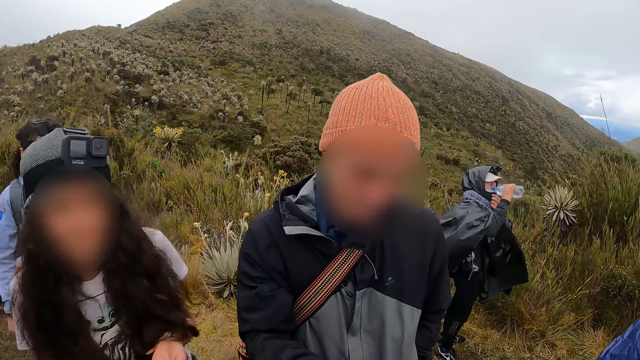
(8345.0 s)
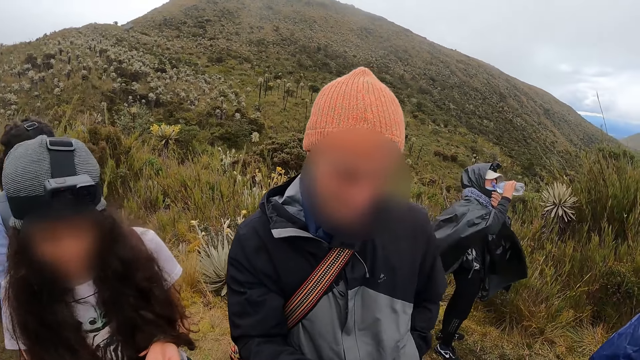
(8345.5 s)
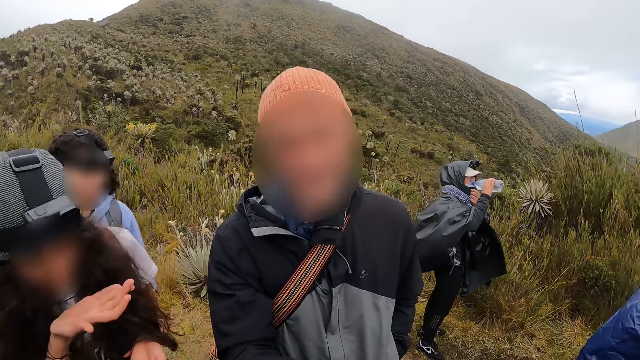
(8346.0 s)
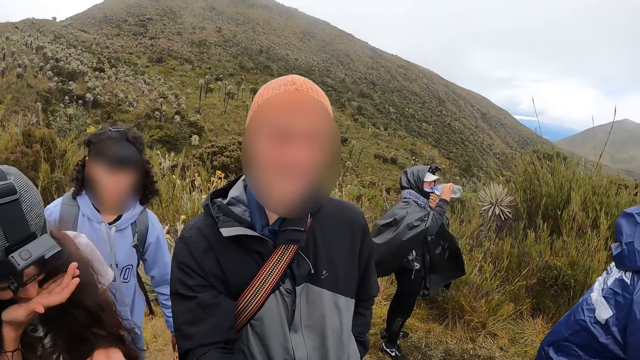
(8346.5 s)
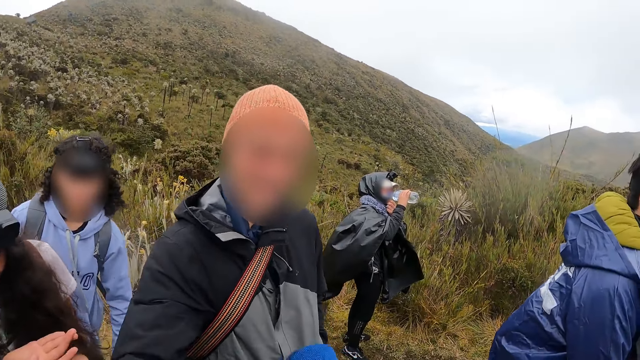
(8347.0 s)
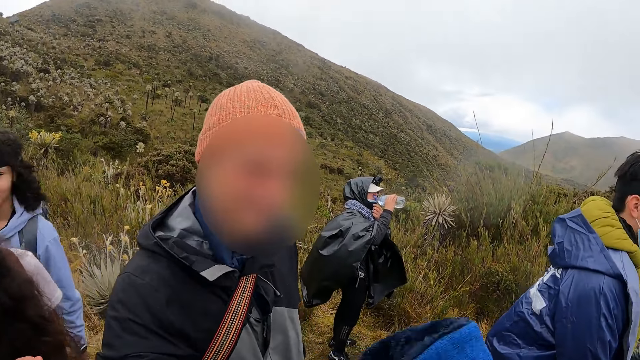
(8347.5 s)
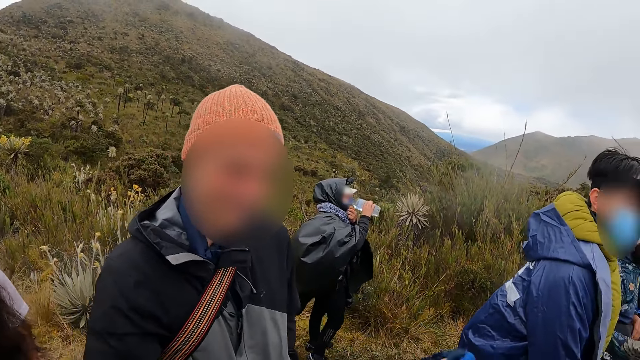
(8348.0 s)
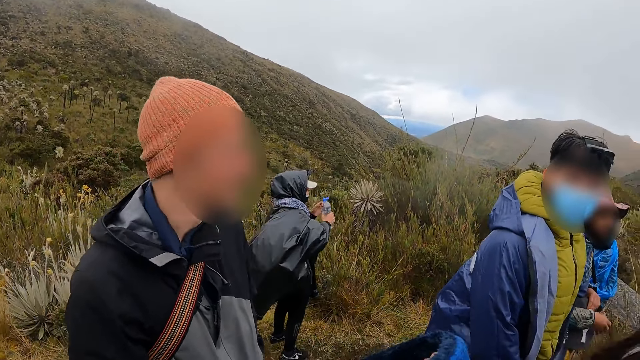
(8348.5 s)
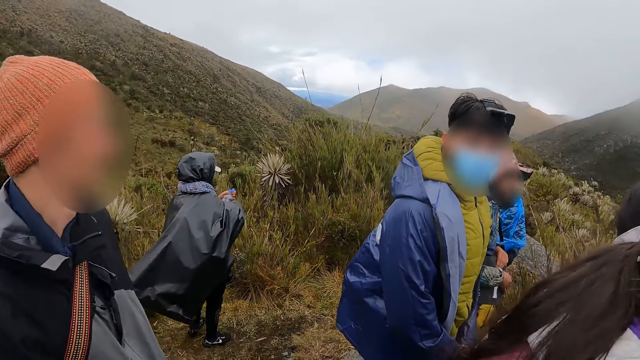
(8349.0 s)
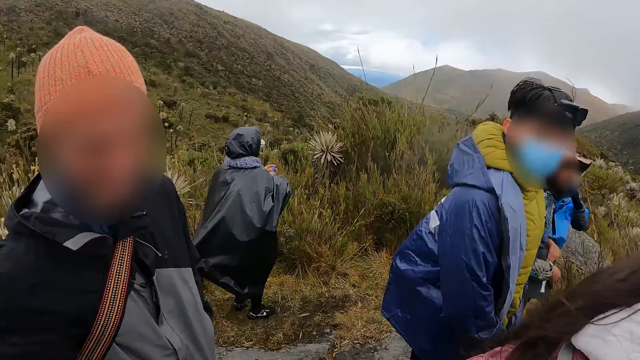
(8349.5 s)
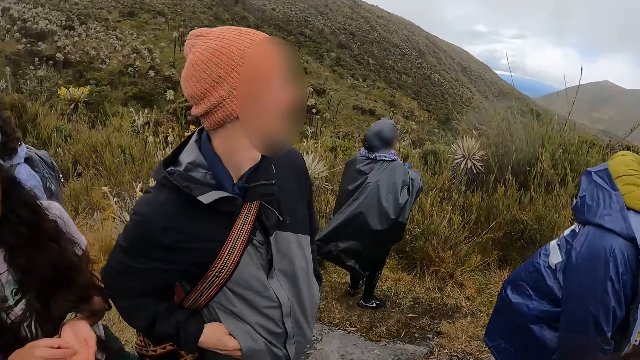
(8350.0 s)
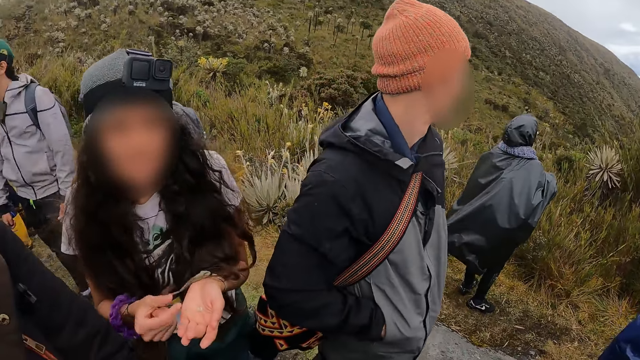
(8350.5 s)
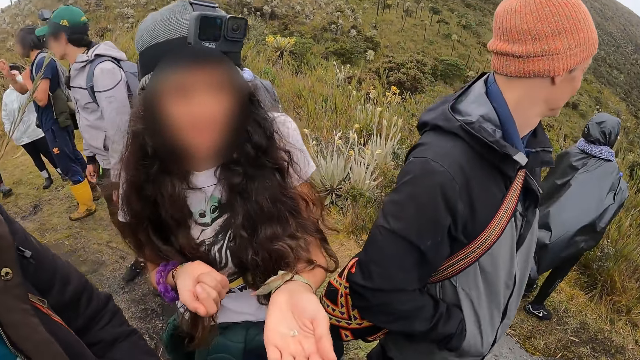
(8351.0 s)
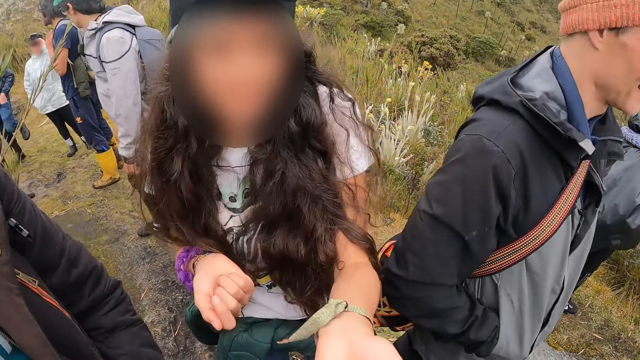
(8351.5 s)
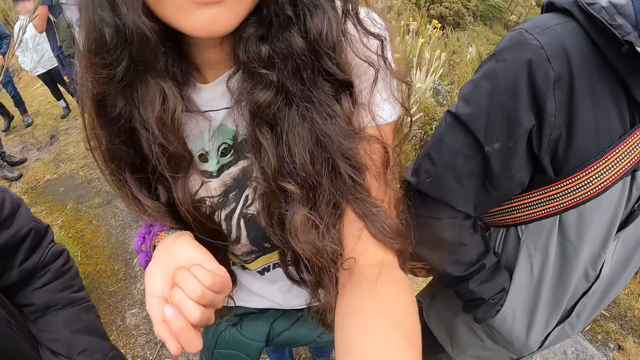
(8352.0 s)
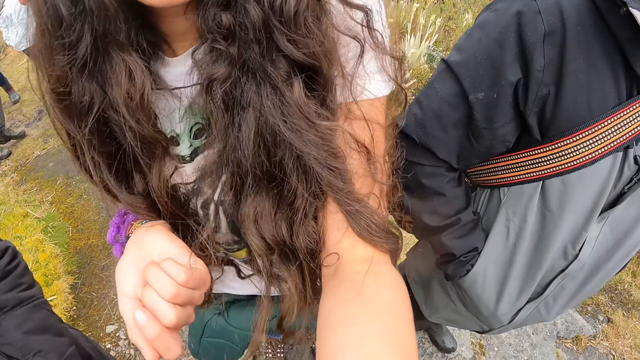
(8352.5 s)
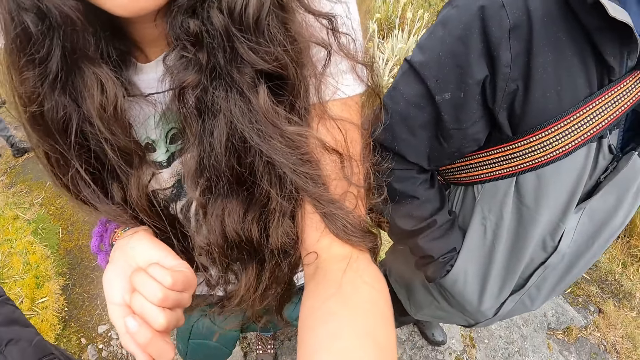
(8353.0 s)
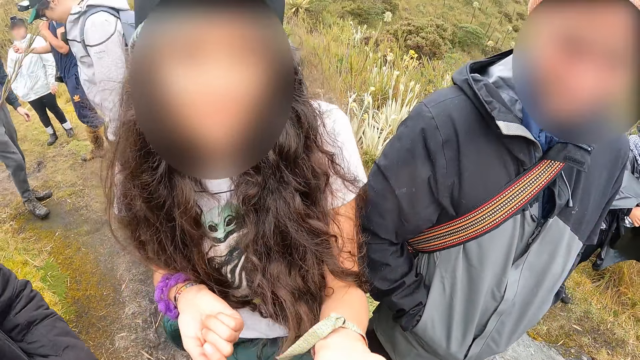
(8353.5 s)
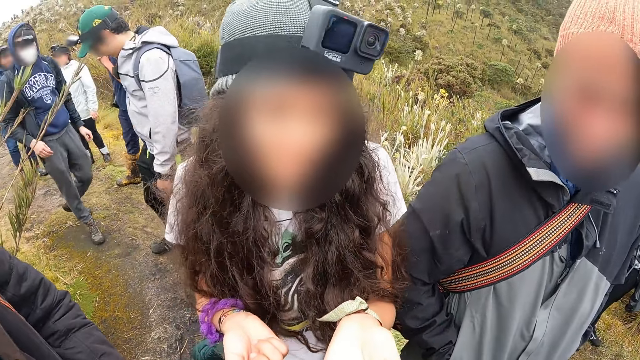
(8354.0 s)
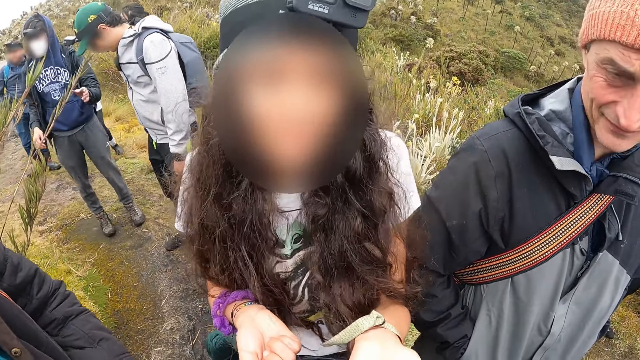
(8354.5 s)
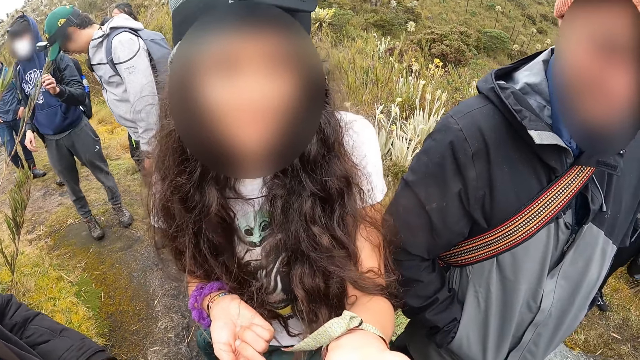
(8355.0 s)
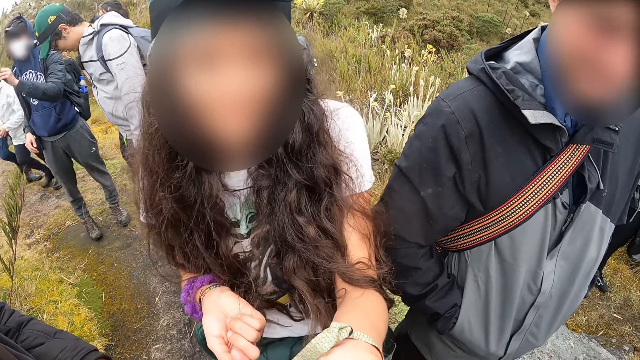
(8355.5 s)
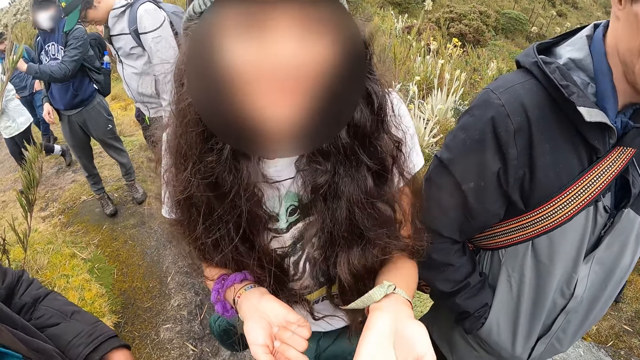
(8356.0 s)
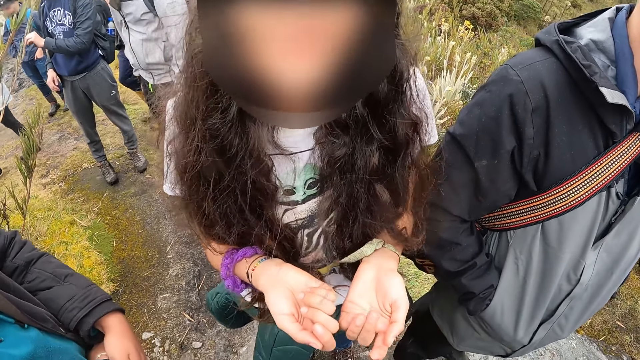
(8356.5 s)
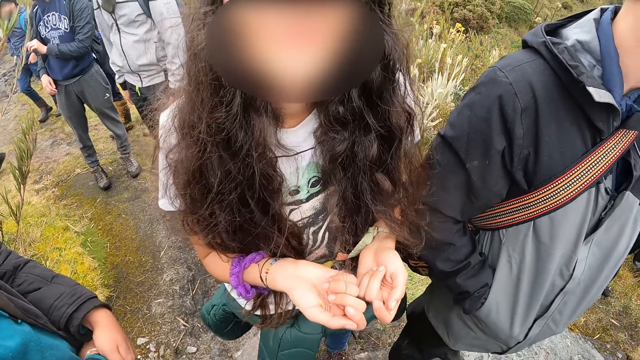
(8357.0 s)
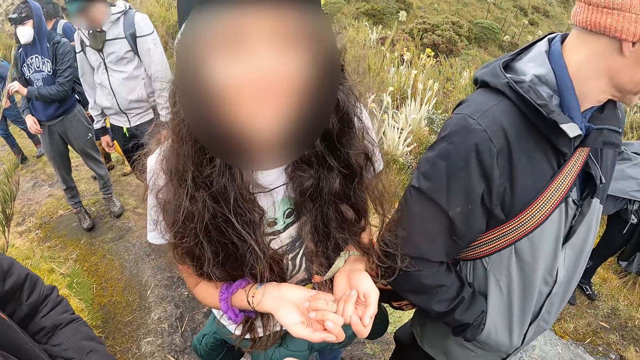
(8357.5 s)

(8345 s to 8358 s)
The camera wearer interacts with the man and a woman. She collects the jacket from the man with her right hand. She looks around the surroundings. She interacts with the man and the woman. A person takes something from another person. The camera wearer stares at the first person.

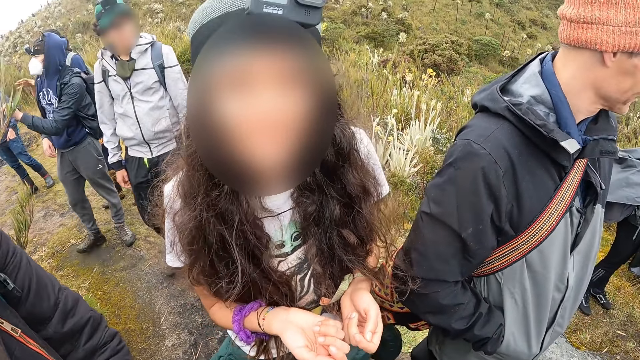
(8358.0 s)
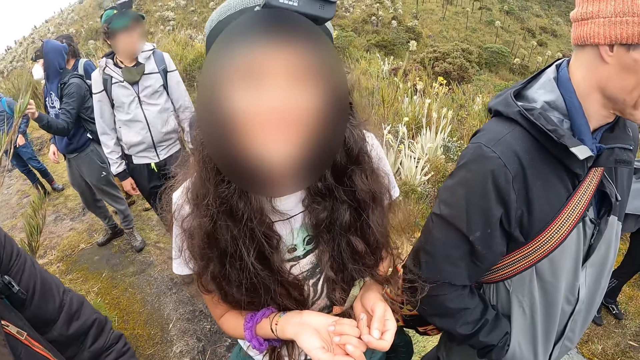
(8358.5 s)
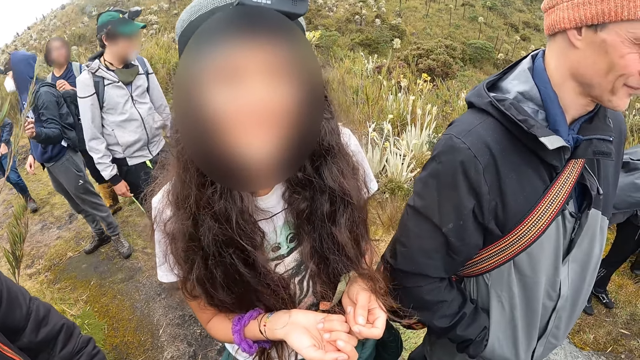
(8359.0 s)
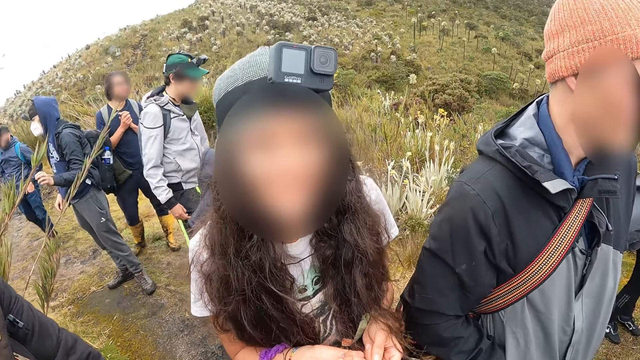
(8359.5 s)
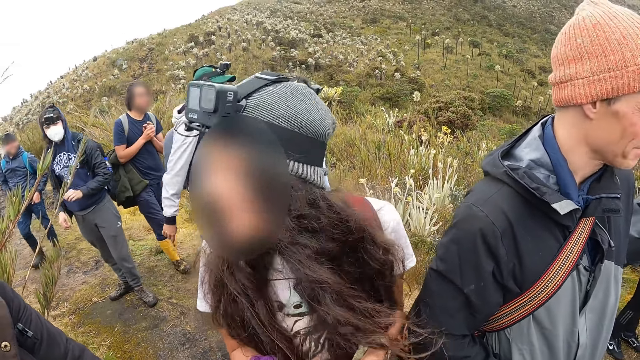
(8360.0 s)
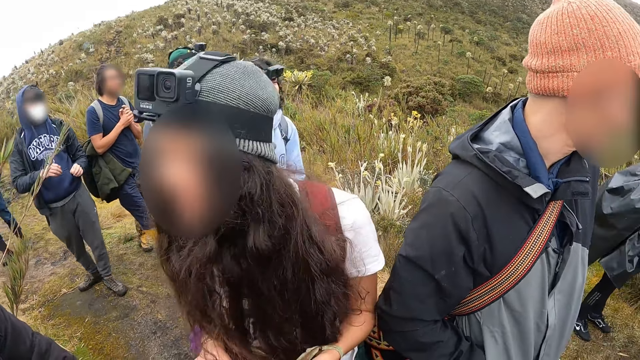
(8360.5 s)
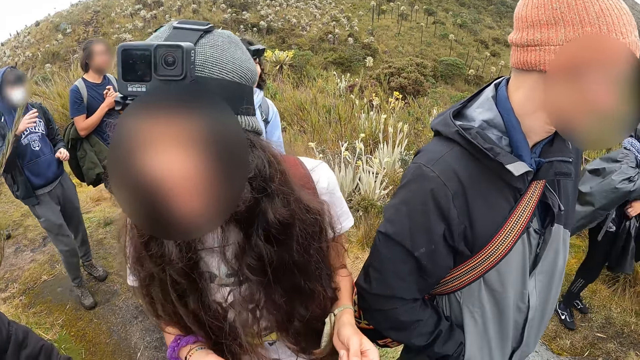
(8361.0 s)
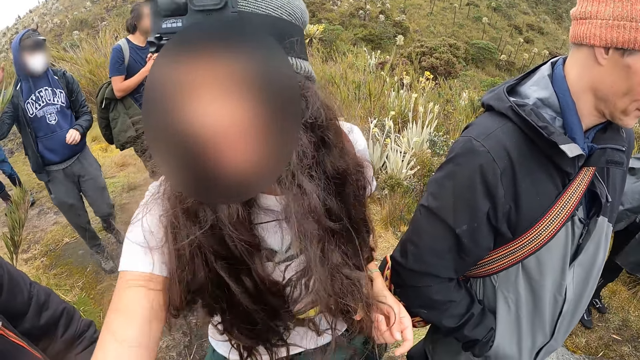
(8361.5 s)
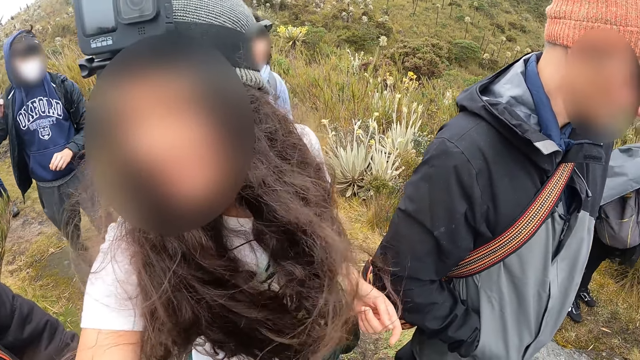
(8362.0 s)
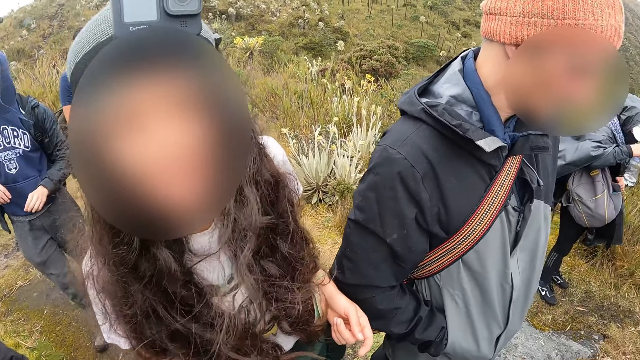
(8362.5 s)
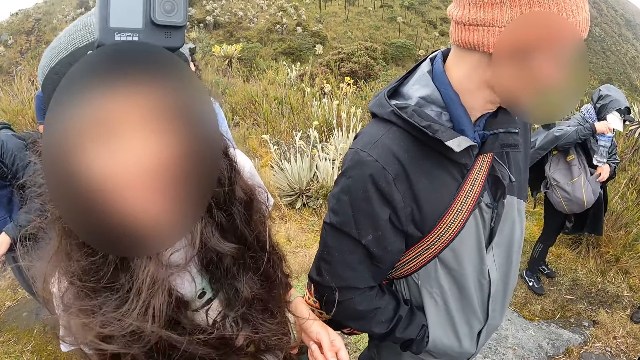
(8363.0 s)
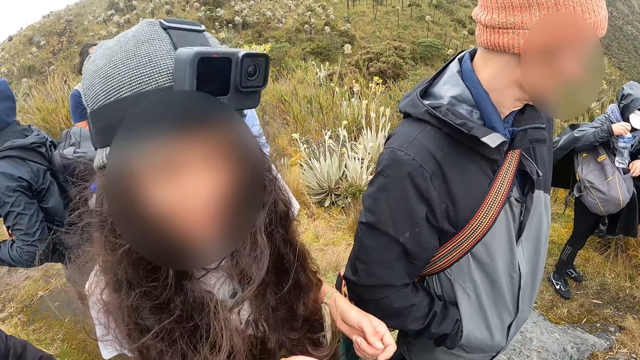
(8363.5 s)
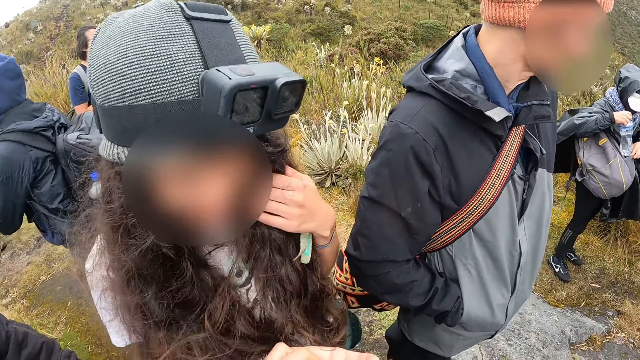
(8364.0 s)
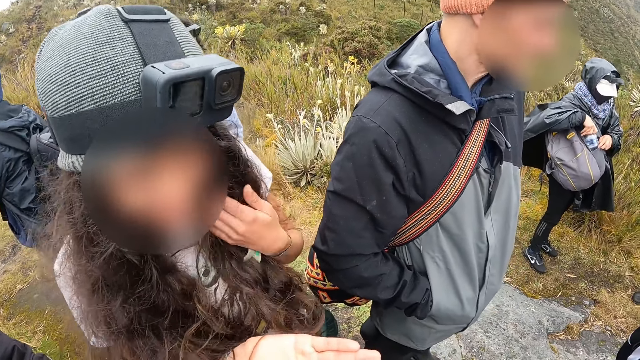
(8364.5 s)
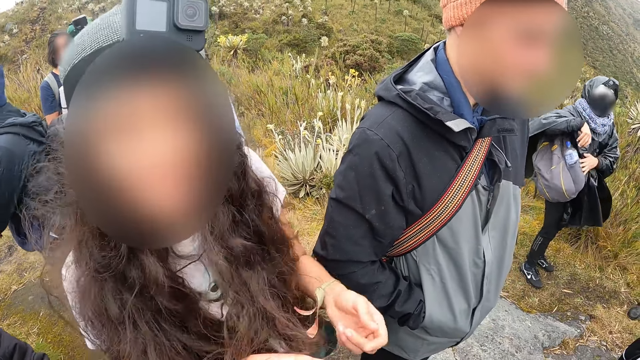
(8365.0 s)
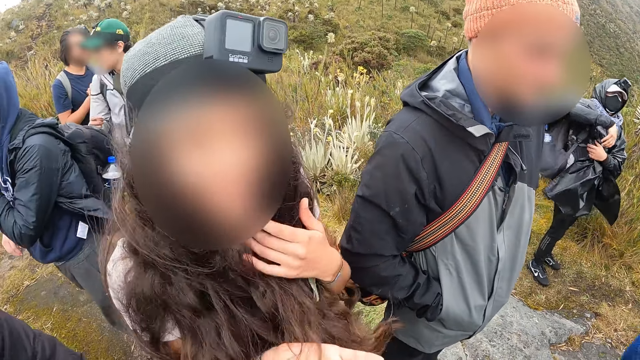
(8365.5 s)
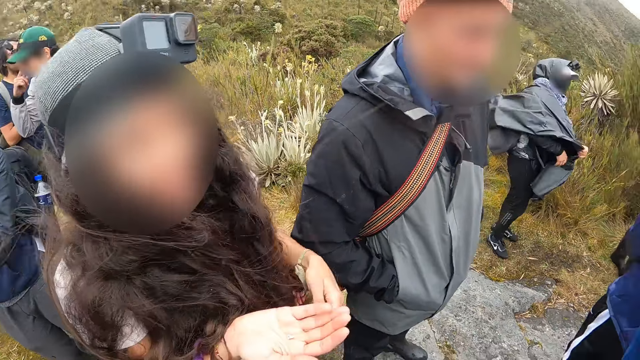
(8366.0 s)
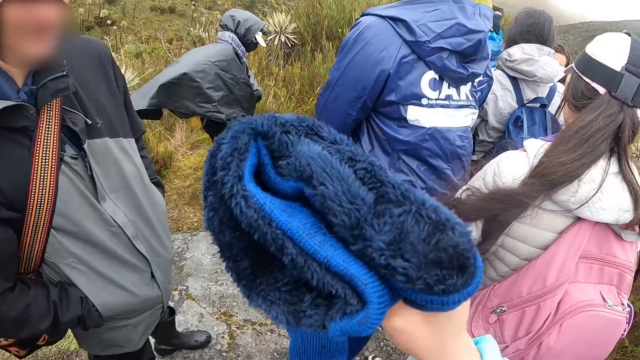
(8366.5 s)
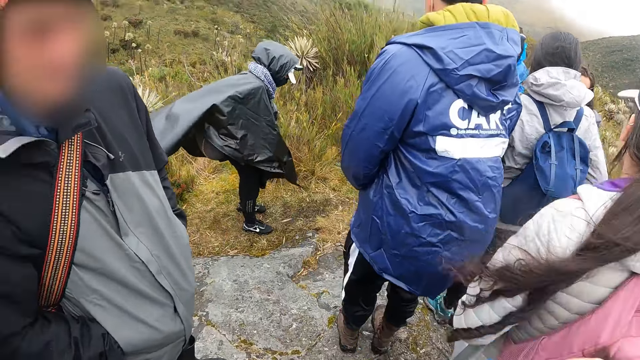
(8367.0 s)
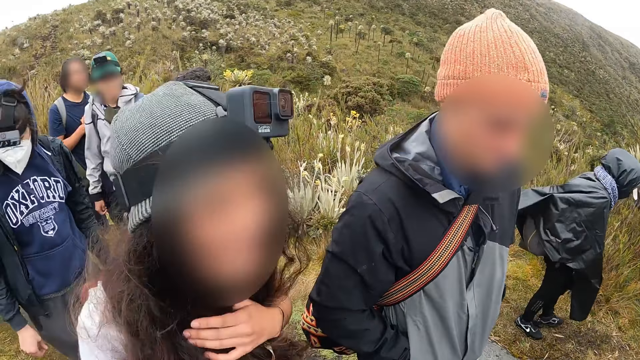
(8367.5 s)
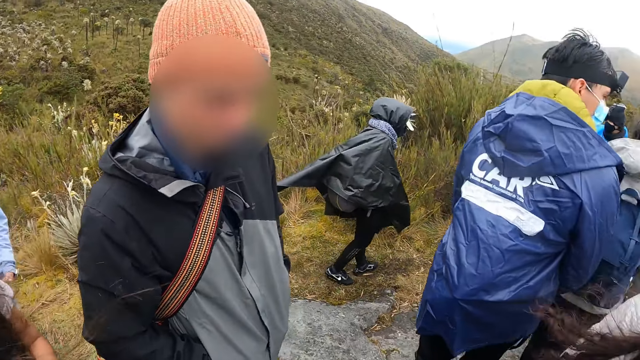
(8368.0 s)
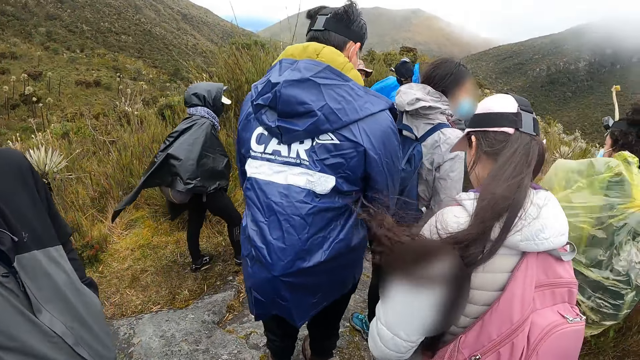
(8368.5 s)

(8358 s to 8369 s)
A person looks around. The camera wearer stares at the person. She moves the cloth in her hand. She looks around.
